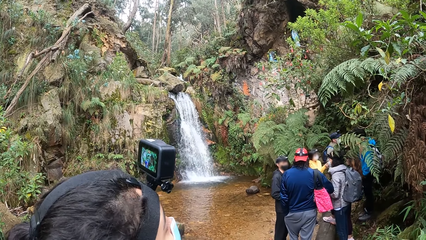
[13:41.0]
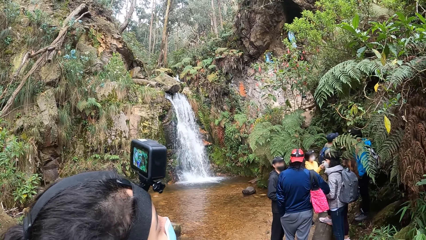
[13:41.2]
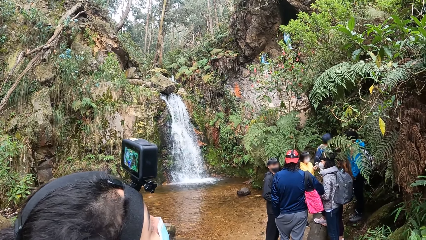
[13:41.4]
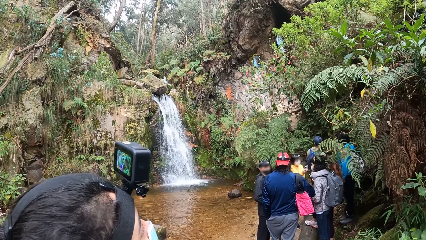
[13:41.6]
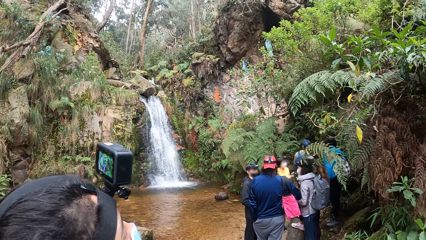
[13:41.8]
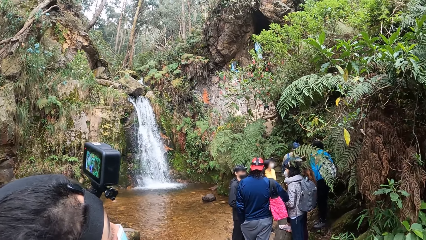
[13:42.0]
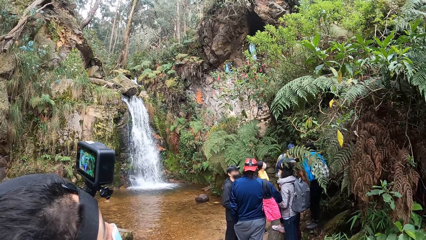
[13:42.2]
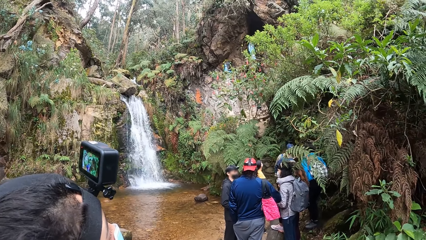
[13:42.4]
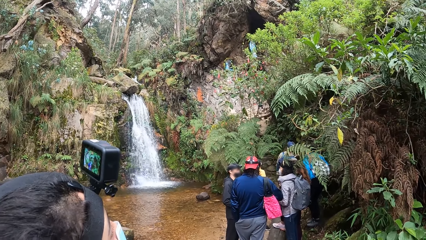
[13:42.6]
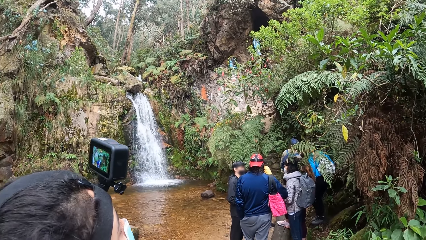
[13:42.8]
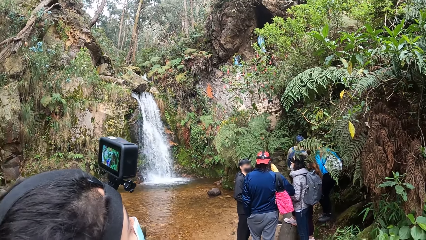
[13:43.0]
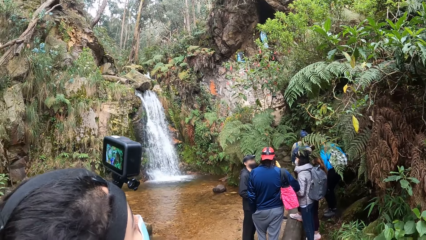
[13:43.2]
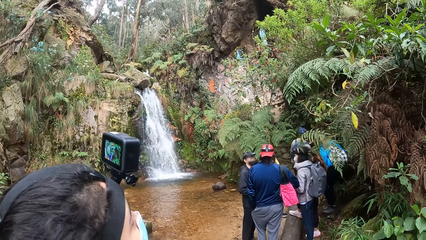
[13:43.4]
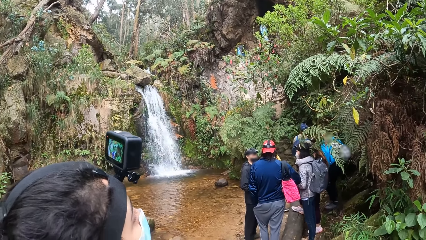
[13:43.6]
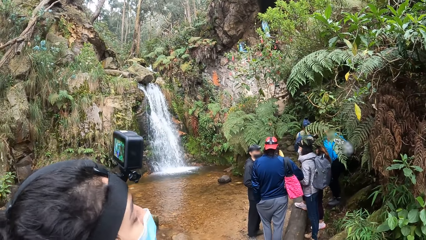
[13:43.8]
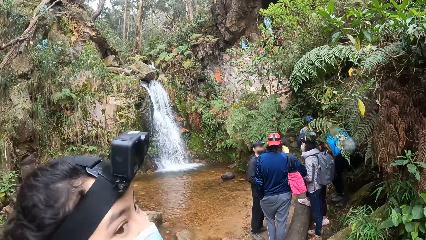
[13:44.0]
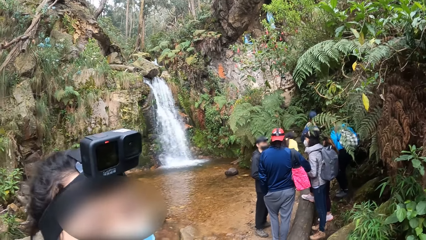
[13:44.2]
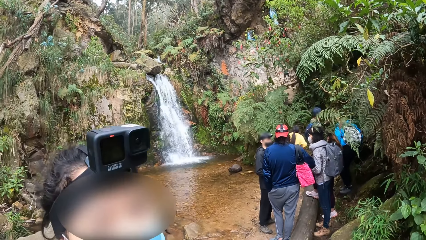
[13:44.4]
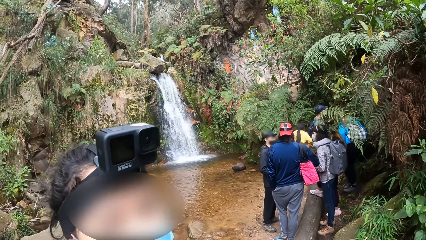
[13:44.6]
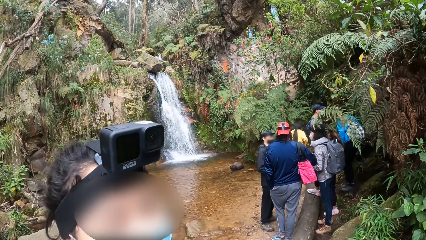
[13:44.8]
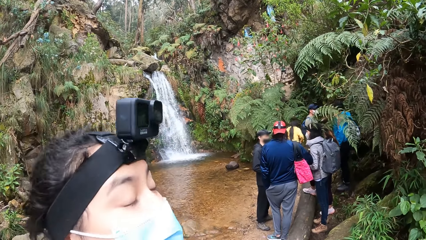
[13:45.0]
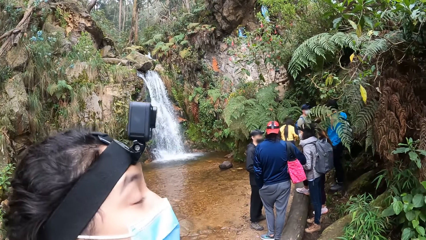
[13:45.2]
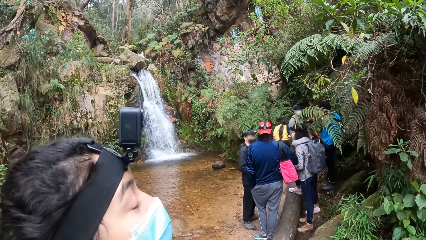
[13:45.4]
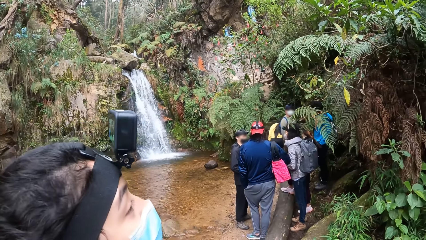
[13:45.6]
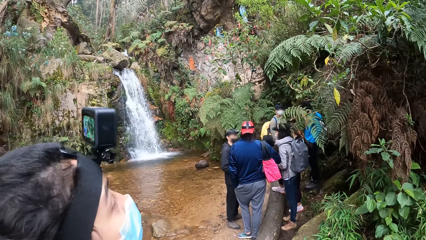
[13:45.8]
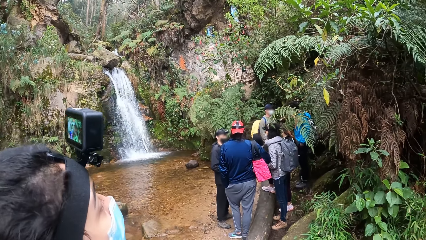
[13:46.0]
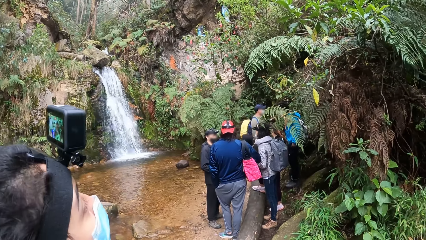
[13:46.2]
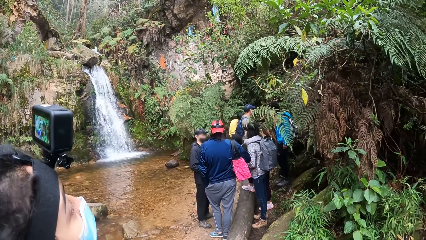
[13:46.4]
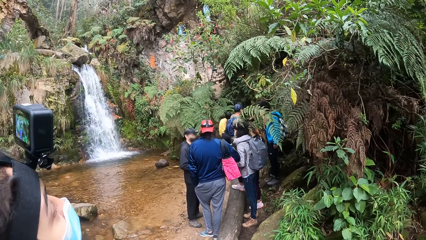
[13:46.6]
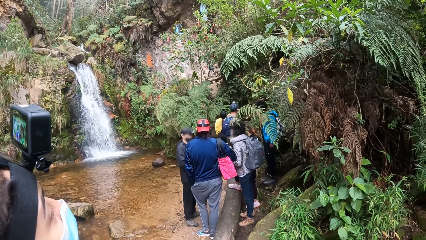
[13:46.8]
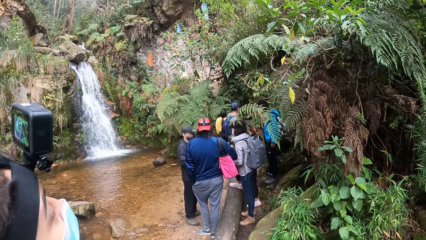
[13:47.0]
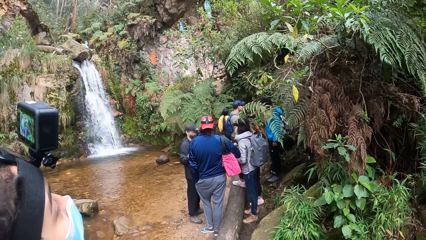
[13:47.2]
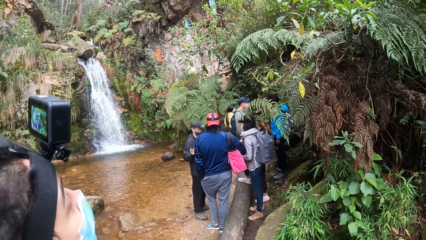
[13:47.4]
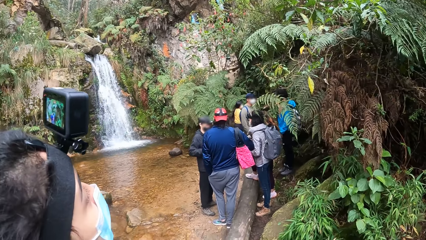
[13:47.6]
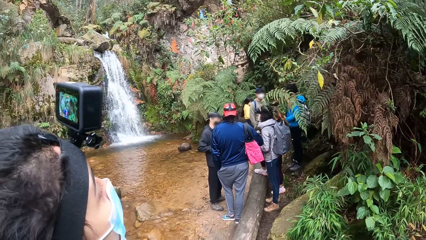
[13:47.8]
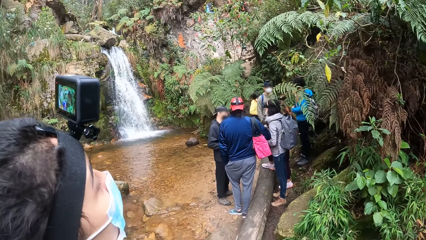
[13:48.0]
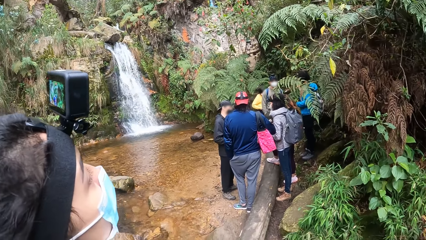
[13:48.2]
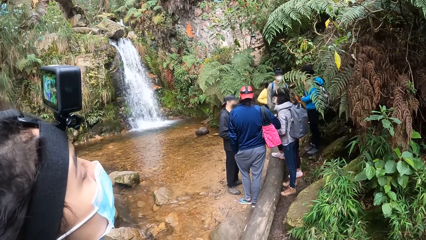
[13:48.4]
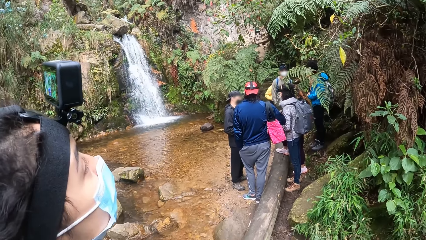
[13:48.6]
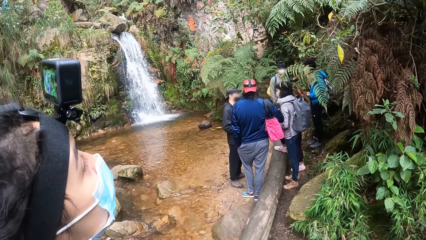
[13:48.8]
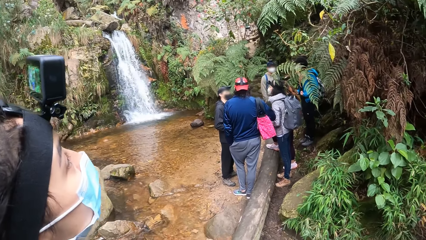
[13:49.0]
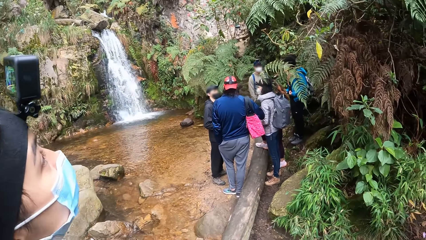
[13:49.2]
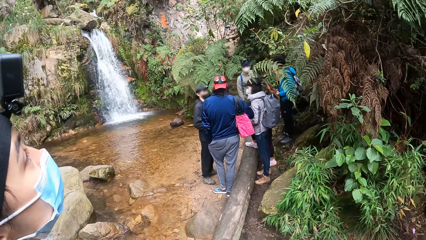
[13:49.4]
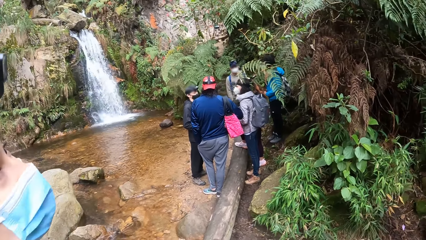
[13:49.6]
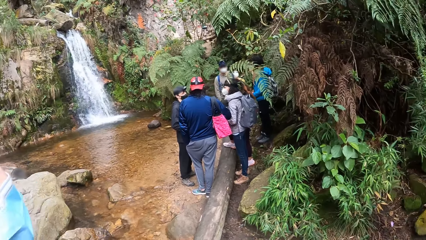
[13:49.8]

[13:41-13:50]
A lady looks around a waterfall. The lady interacts with the camera wearer.

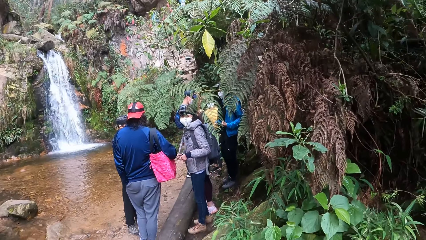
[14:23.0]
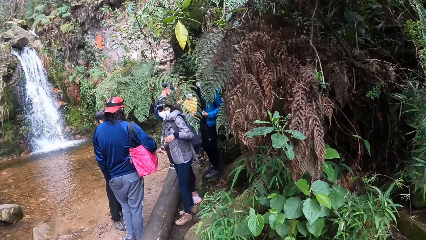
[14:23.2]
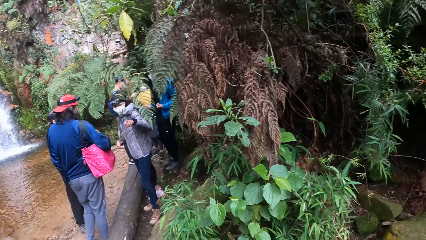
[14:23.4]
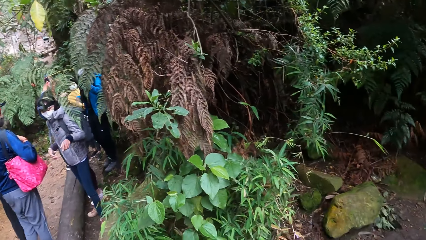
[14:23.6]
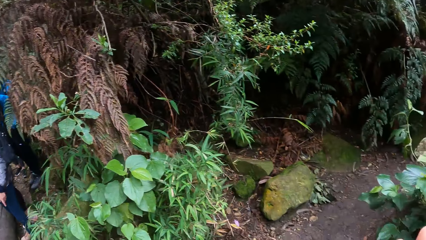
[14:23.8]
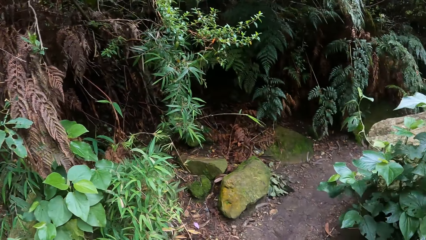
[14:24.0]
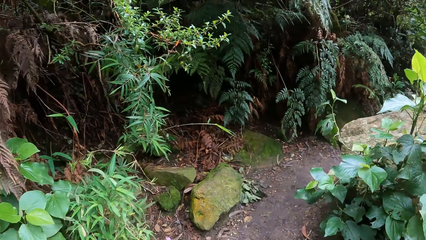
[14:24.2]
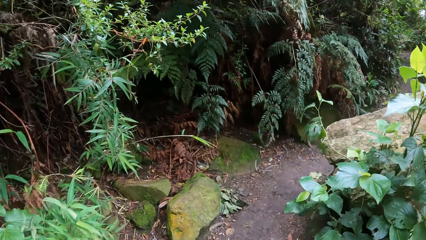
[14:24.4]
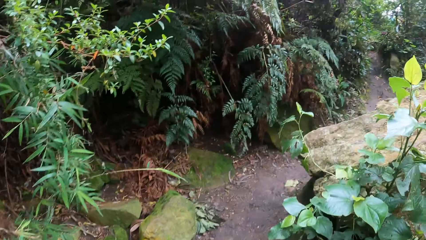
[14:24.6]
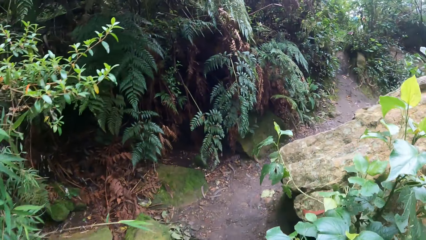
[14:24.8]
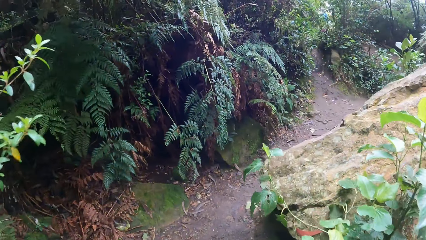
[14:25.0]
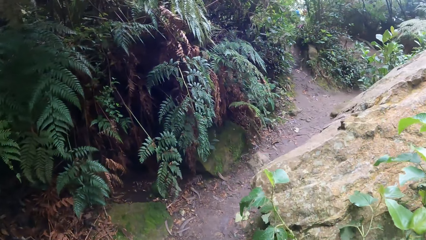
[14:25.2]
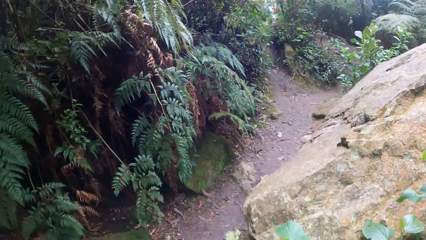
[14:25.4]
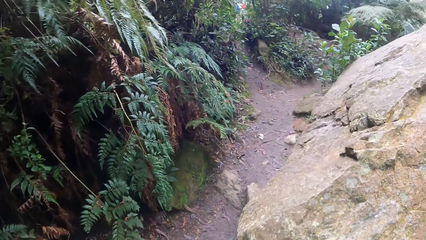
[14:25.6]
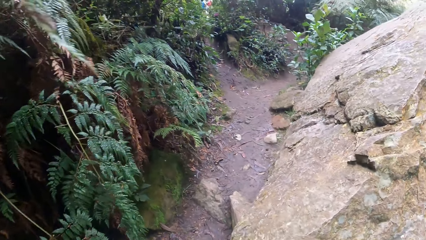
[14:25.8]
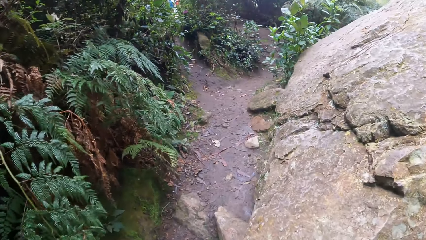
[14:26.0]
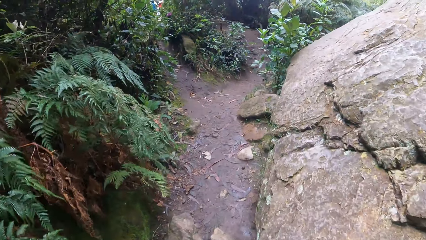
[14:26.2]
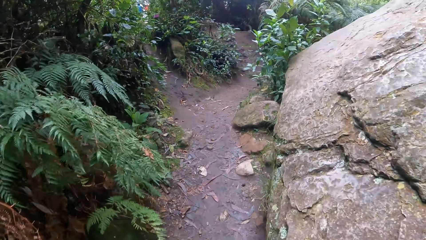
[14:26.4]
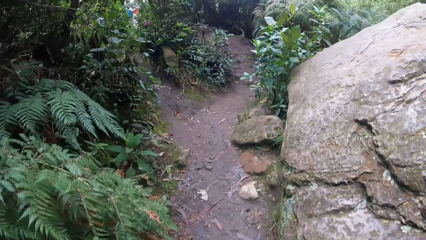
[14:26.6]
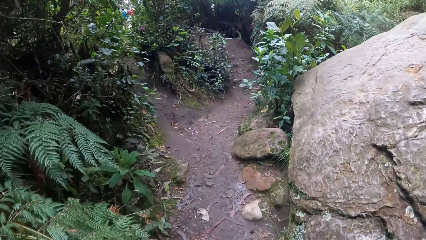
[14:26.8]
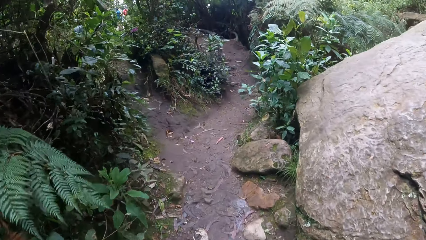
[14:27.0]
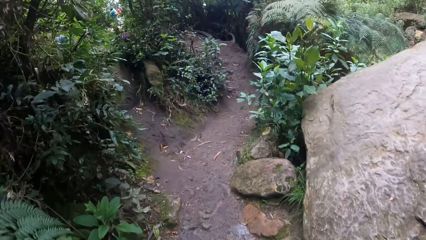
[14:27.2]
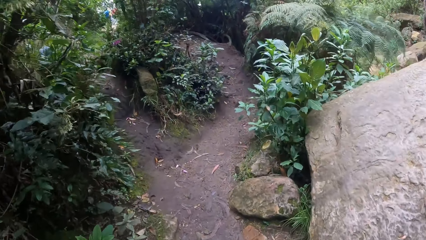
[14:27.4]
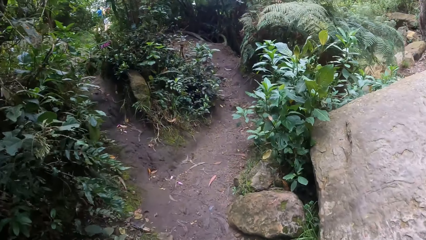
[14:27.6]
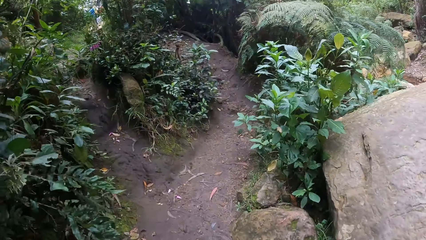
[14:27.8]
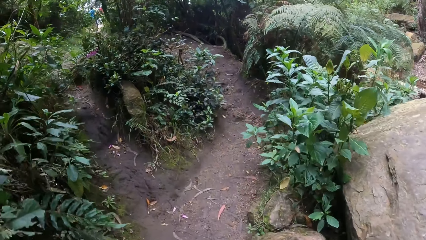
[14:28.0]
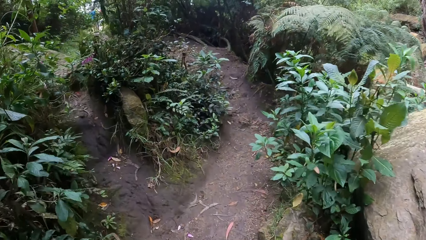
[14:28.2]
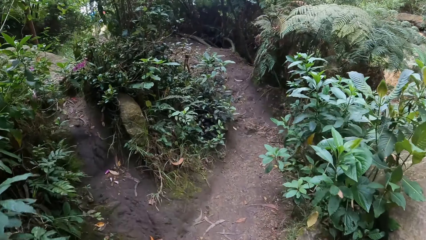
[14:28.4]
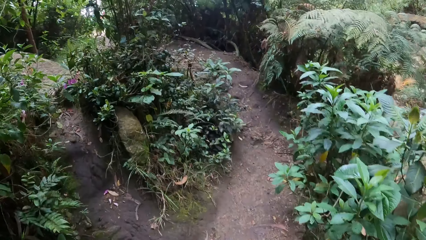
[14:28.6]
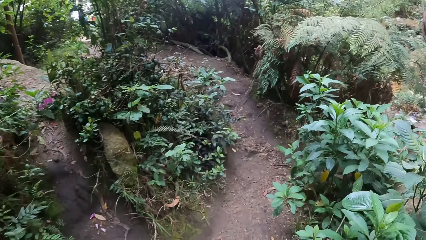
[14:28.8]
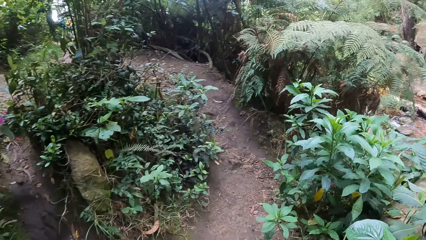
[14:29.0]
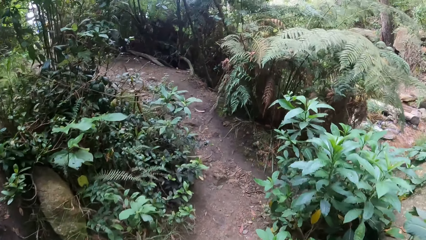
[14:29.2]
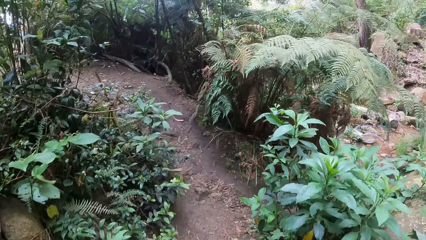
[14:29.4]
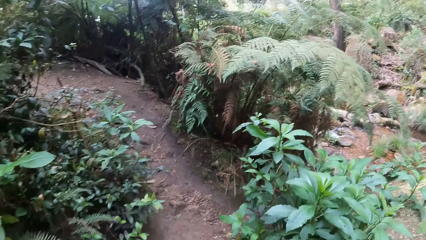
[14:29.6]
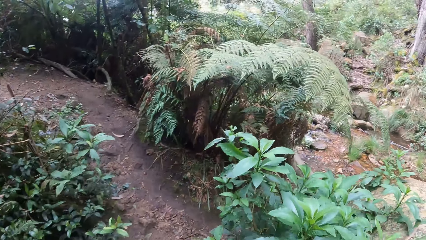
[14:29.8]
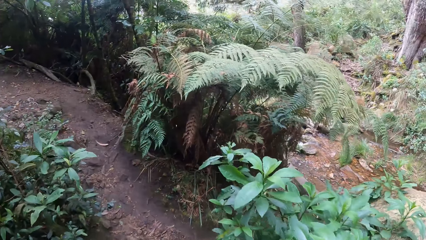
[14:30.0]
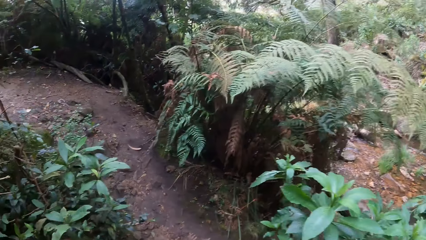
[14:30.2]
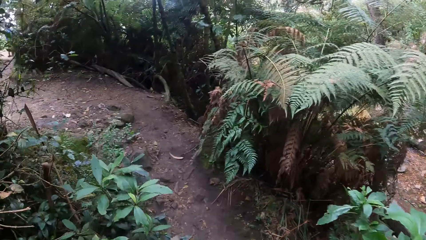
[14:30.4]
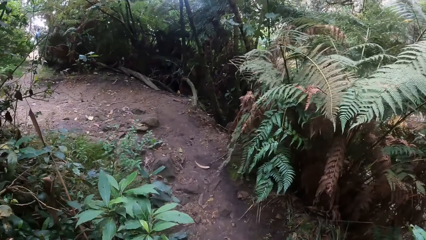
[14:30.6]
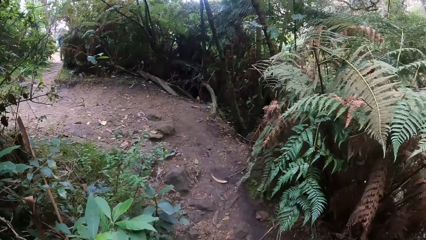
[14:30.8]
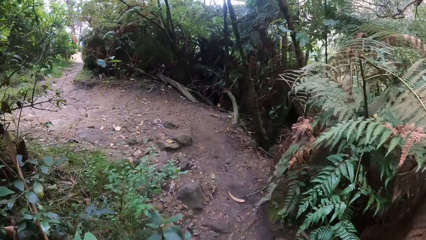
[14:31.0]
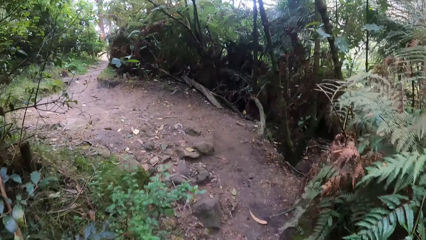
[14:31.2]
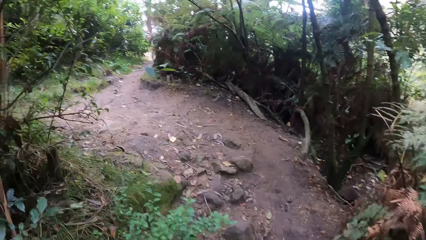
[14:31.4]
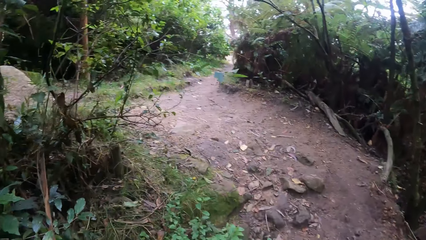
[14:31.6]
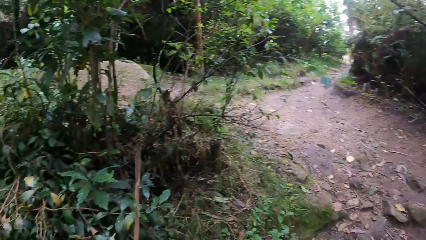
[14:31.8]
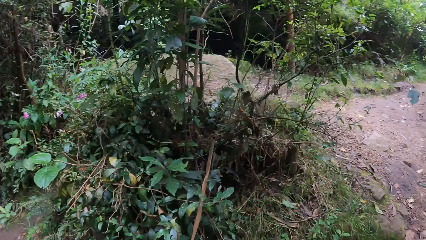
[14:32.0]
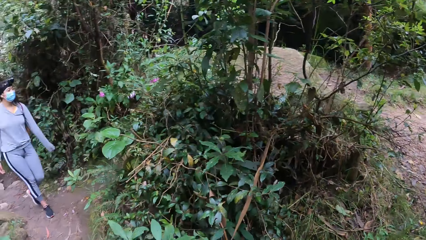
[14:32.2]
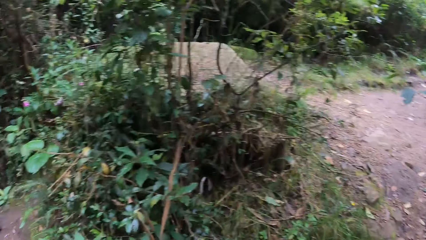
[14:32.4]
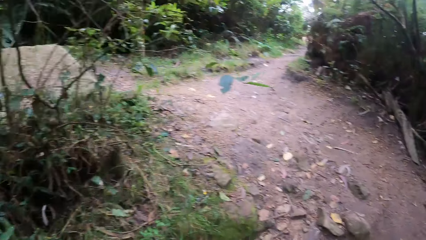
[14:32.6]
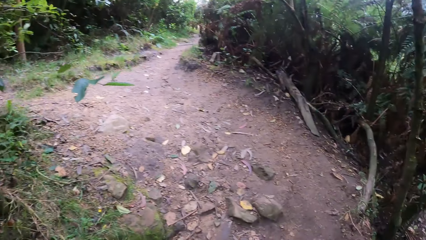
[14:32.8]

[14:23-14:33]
The camera wearer hikes with a woman, another woman and a man.
